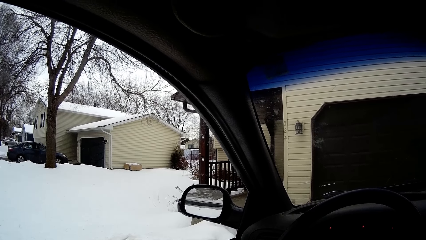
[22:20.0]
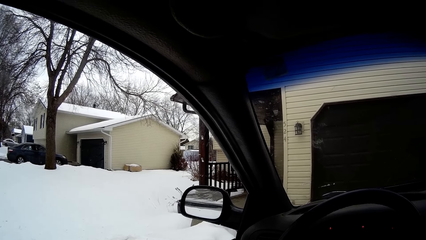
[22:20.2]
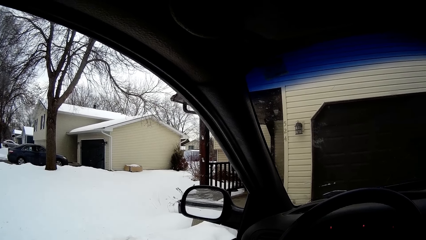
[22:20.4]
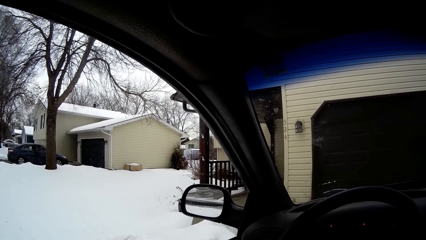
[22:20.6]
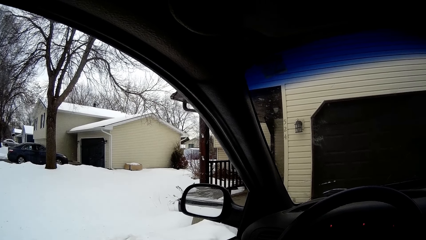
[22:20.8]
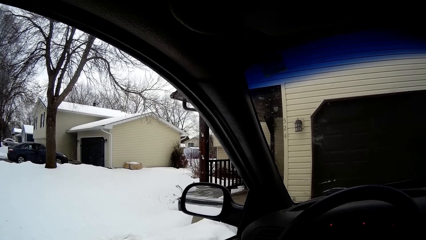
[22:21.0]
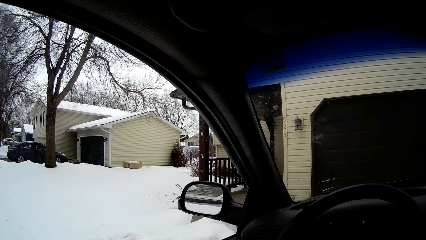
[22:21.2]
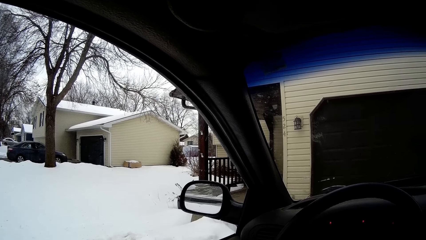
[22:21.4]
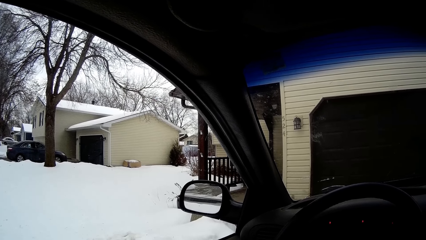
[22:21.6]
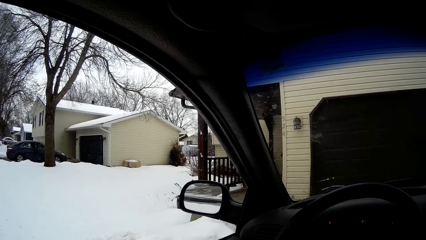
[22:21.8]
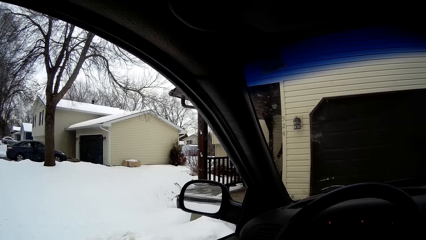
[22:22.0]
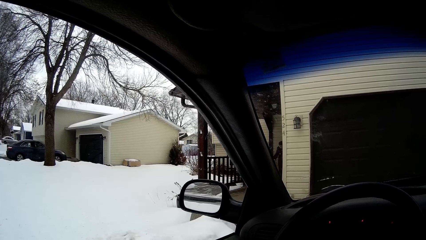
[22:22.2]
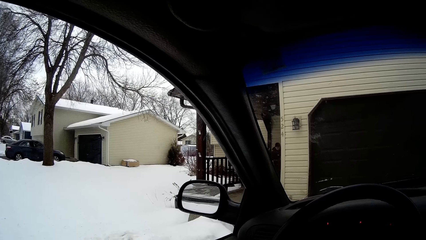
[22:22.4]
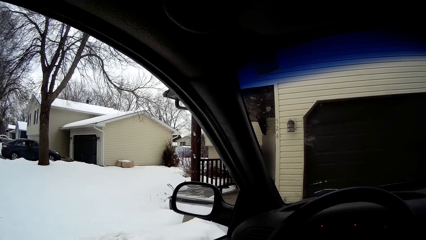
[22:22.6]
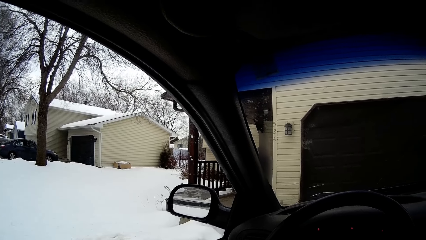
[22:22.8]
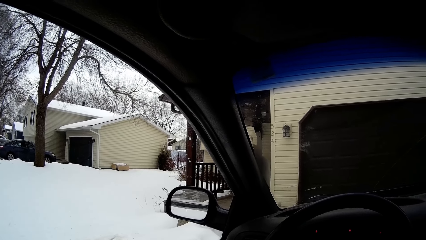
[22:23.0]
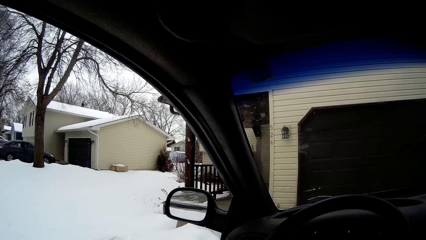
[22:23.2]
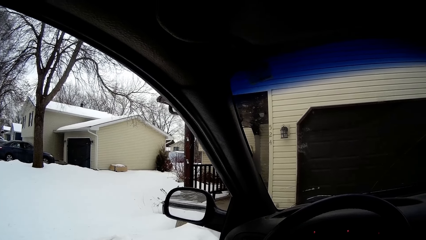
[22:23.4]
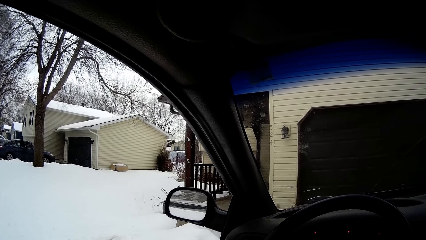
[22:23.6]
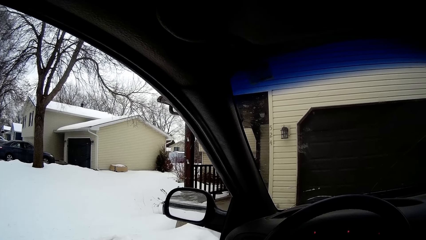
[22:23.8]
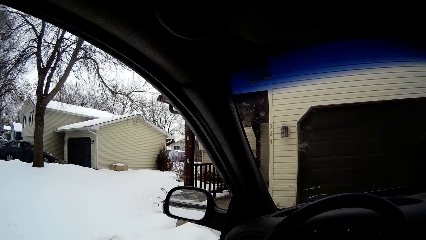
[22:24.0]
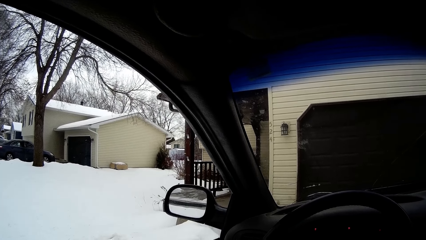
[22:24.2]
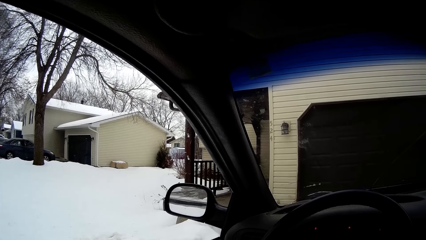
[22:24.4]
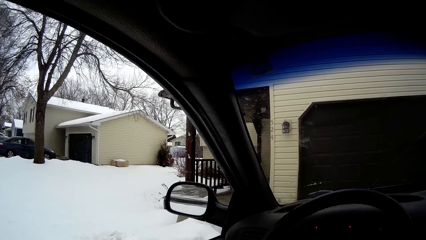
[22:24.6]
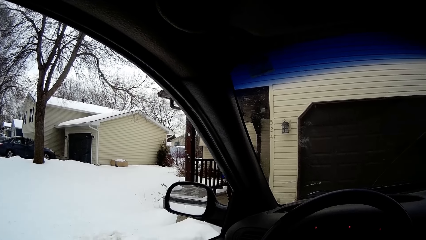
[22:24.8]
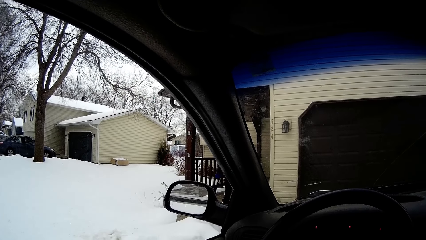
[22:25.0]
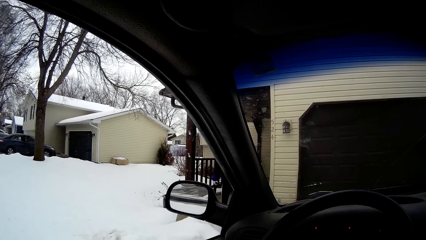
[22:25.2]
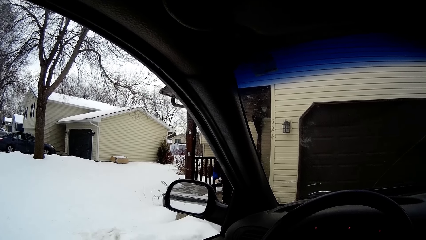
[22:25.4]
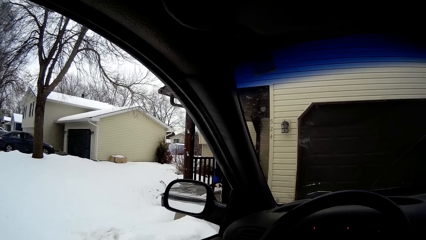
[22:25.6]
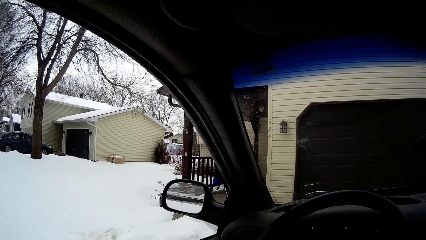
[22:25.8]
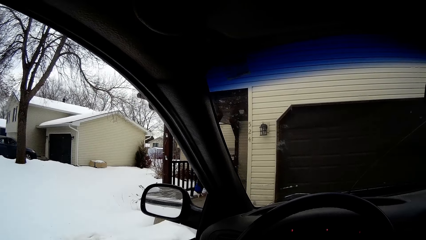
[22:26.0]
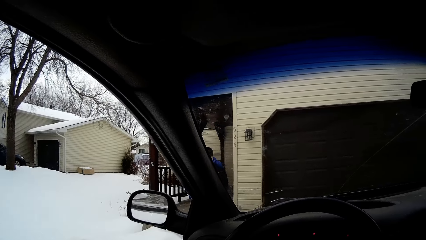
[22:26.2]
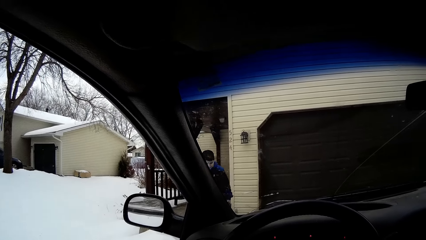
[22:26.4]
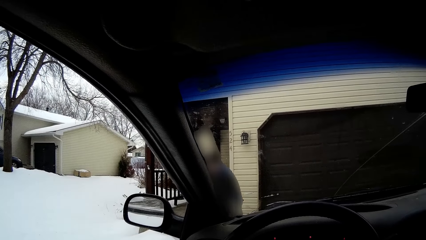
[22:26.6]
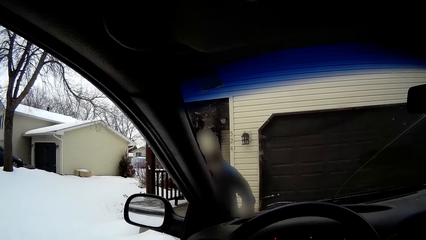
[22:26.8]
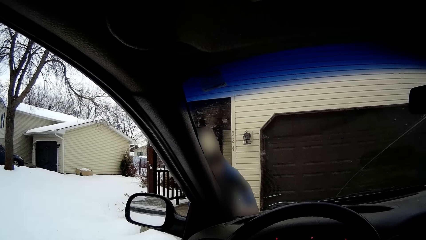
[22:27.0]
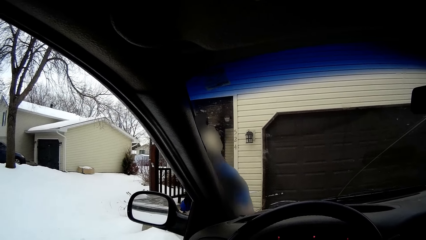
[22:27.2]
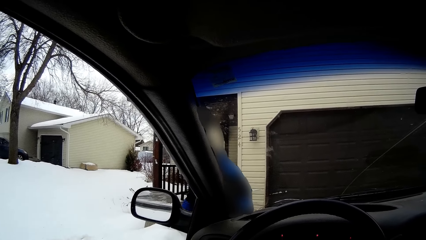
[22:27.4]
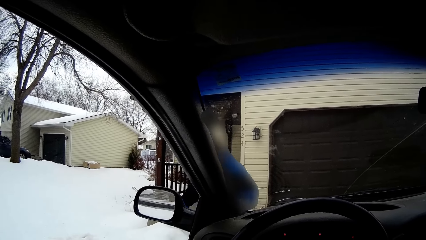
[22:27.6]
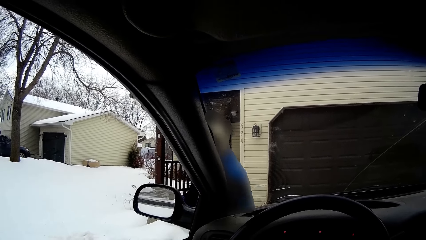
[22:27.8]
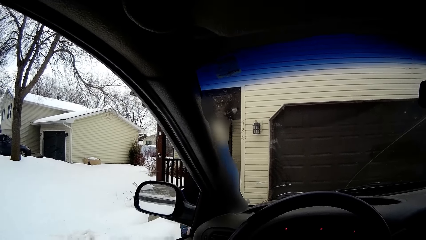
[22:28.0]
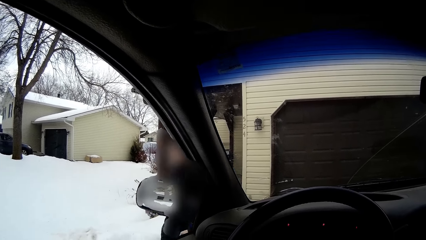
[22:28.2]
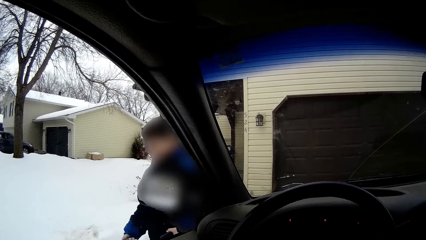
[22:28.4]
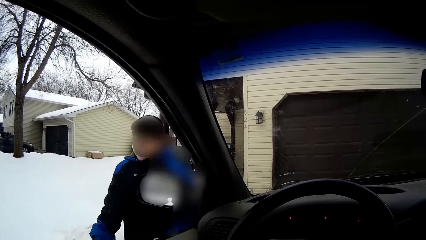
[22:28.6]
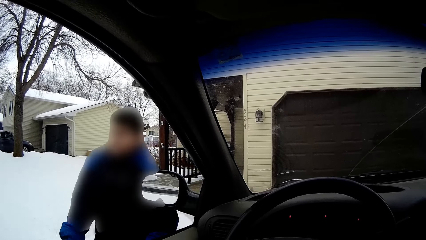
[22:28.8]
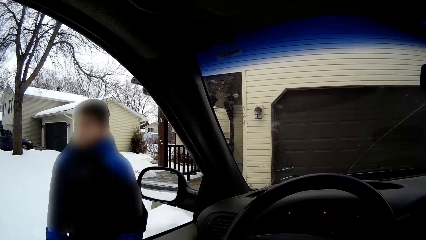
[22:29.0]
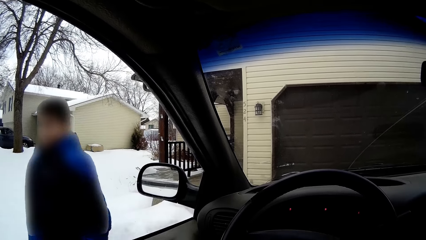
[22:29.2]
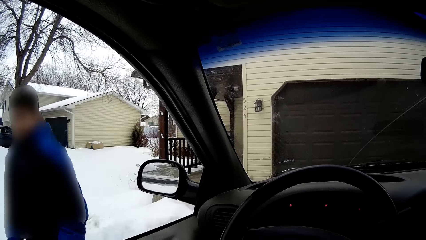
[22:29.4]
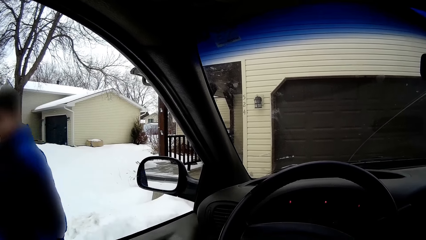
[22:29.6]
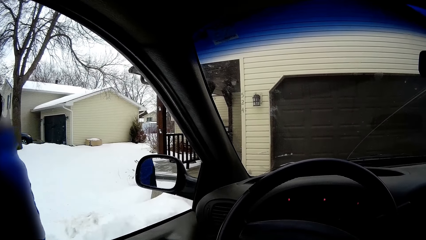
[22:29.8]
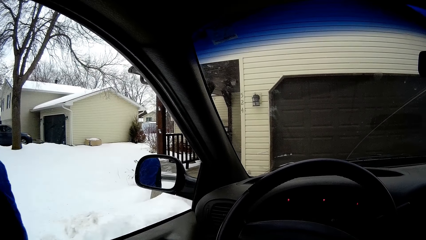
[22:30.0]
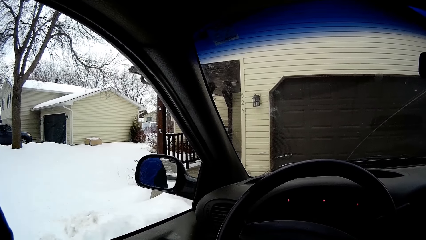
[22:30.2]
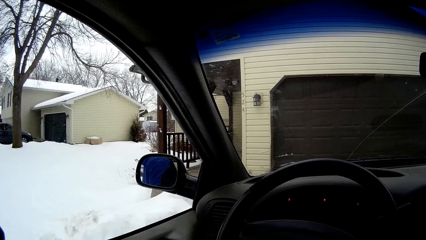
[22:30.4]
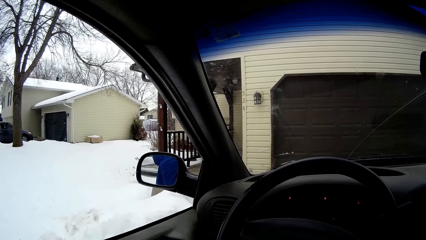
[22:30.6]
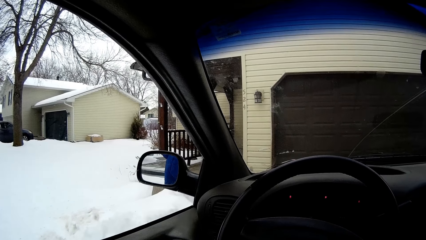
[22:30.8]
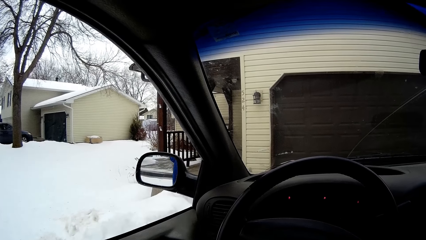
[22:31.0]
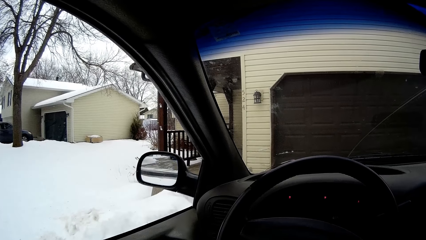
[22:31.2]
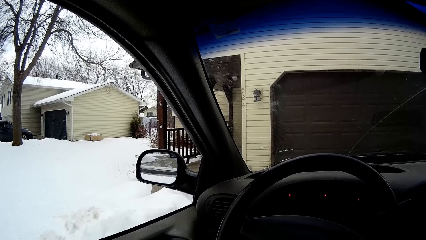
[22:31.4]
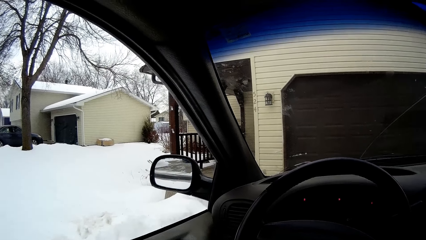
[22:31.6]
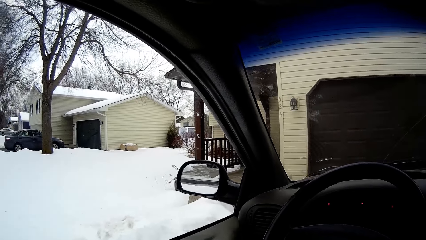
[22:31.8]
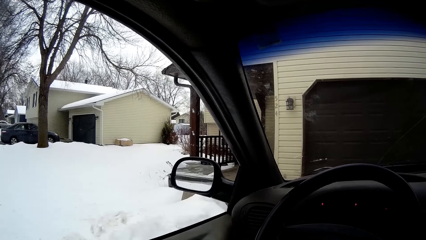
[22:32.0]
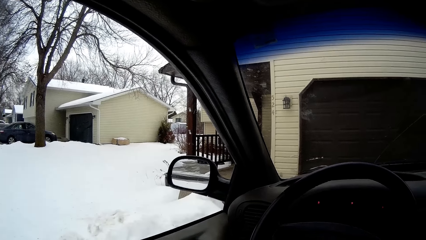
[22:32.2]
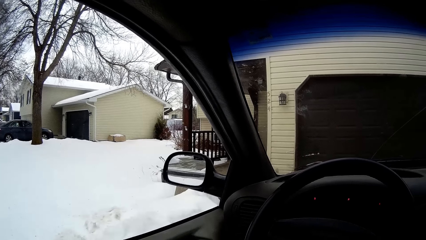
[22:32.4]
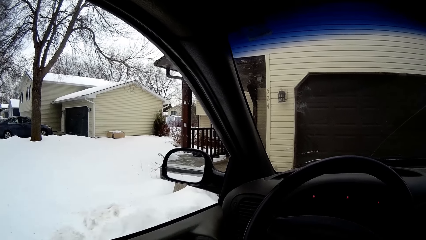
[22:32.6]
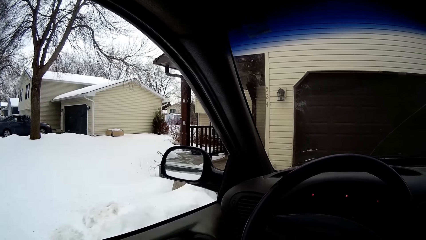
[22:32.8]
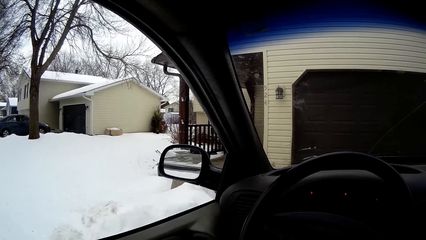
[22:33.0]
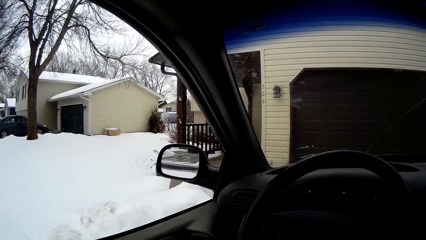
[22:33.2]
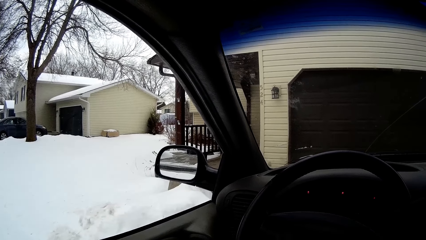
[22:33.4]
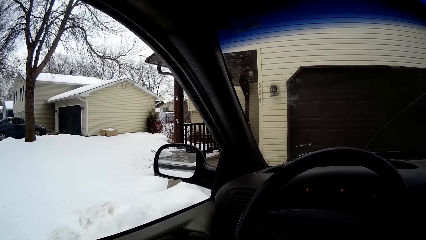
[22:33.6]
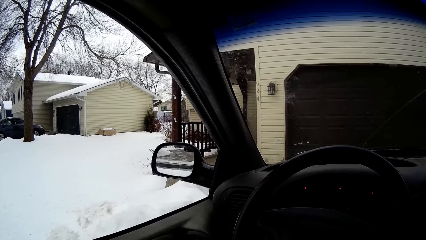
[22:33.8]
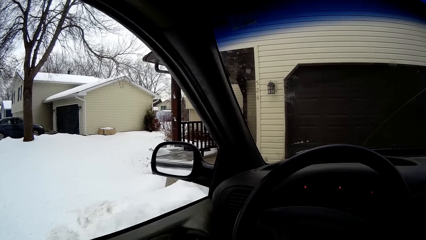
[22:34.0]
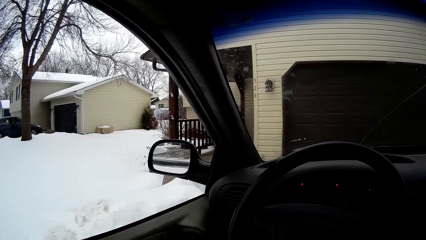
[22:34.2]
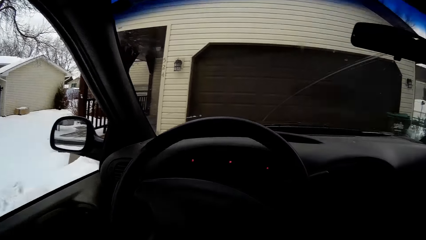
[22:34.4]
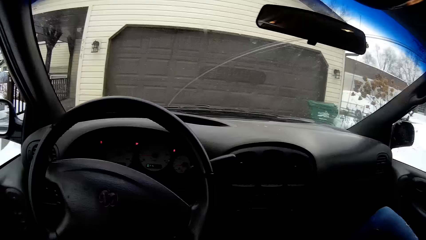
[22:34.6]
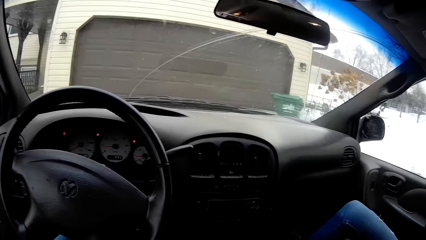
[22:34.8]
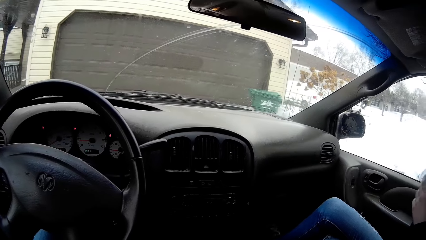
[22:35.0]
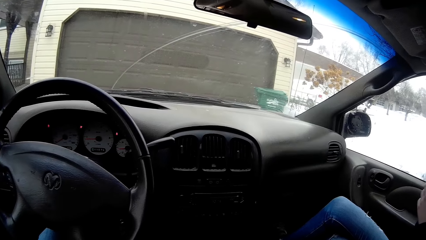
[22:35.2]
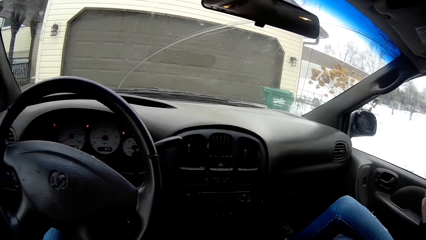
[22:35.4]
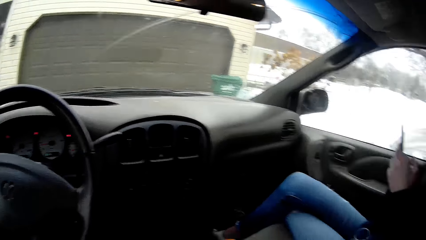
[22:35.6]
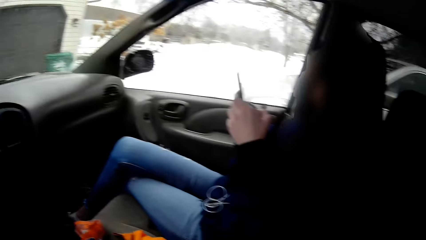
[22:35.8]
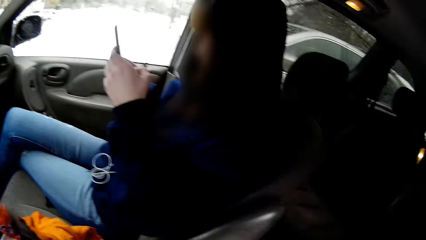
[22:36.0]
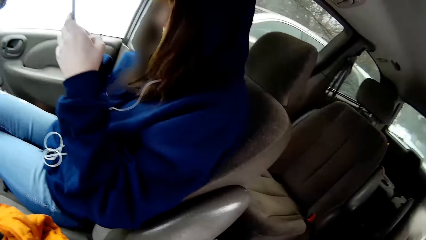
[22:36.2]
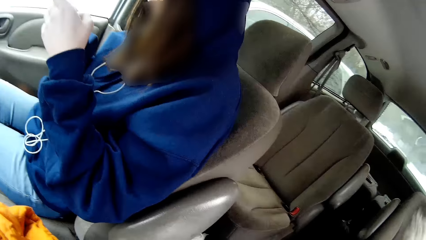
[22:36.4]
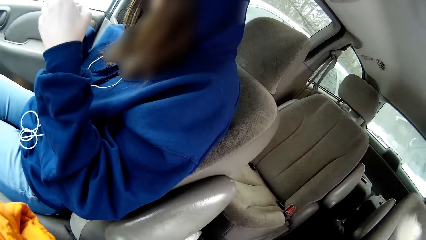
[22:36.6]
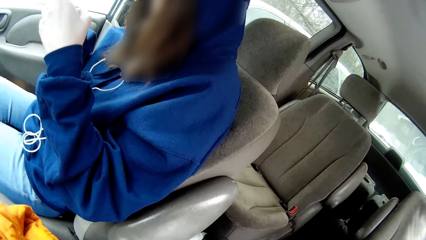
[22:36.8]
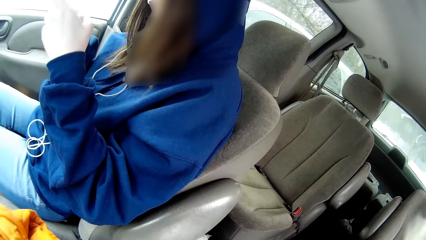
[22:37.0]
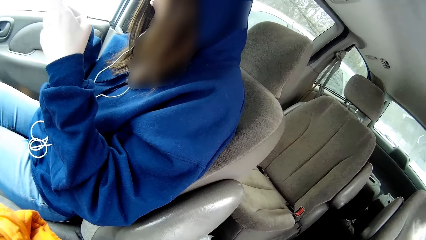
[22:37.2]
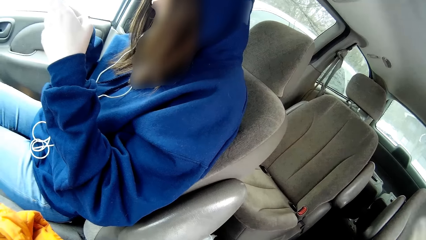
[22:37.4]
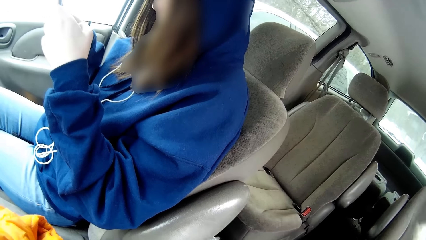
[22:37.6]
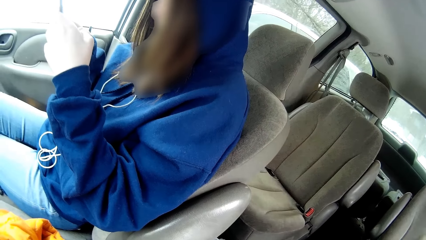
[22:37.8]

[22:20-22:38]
The boy walks to the minivan from the house. The boy walks towards the car. The girl operates the phone with both hands.
